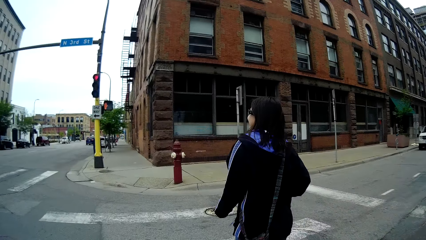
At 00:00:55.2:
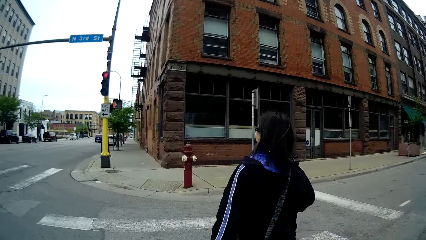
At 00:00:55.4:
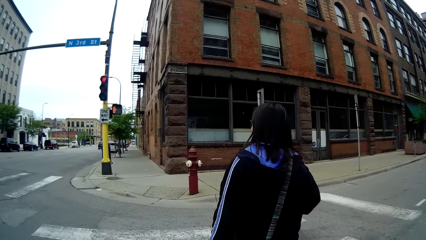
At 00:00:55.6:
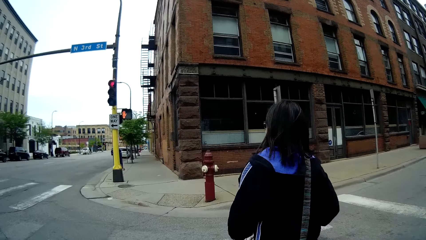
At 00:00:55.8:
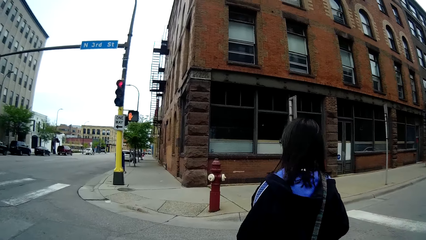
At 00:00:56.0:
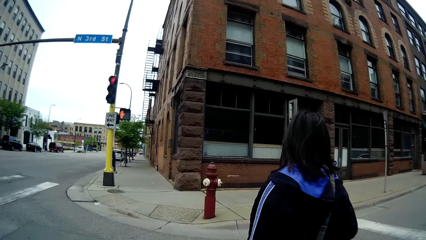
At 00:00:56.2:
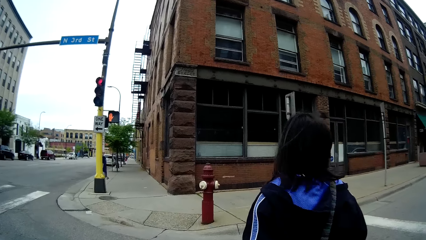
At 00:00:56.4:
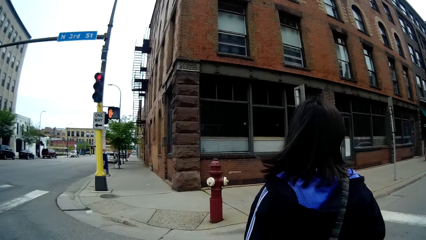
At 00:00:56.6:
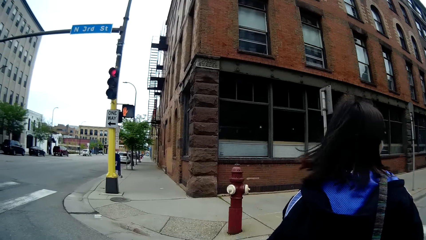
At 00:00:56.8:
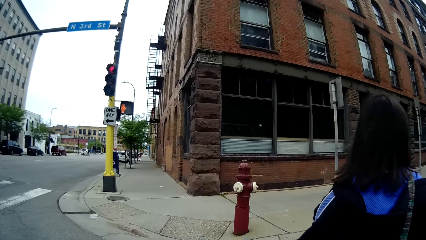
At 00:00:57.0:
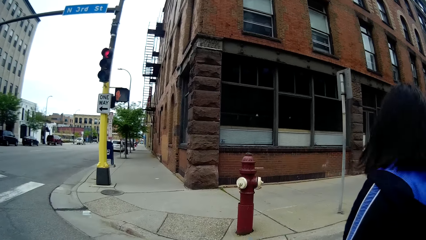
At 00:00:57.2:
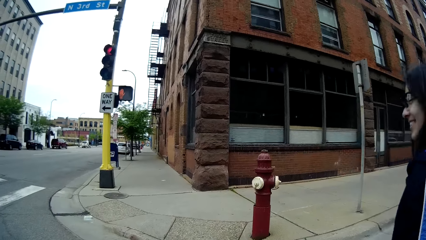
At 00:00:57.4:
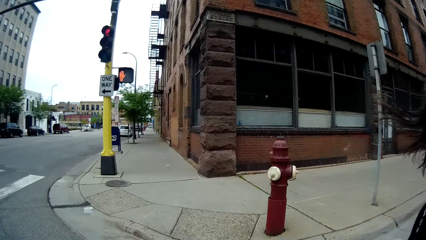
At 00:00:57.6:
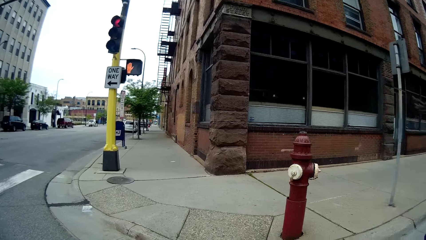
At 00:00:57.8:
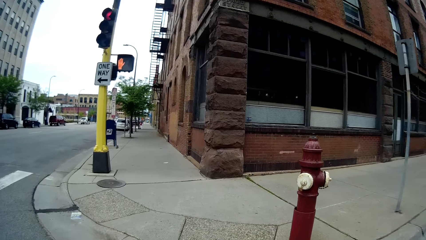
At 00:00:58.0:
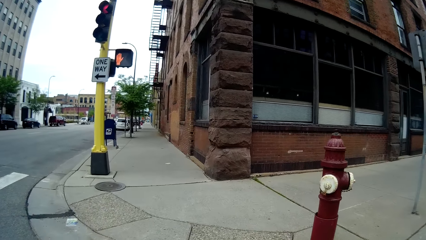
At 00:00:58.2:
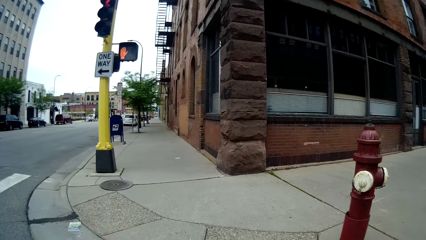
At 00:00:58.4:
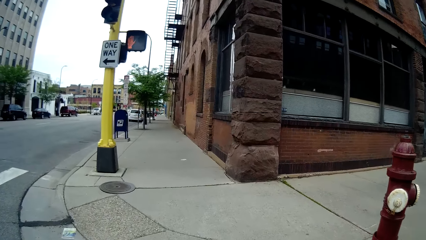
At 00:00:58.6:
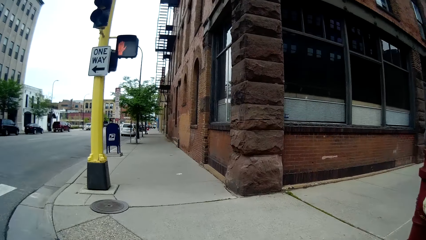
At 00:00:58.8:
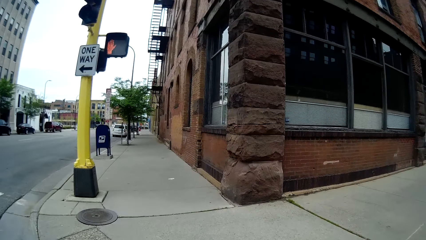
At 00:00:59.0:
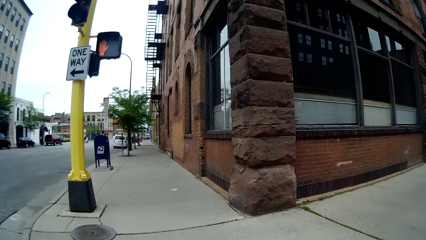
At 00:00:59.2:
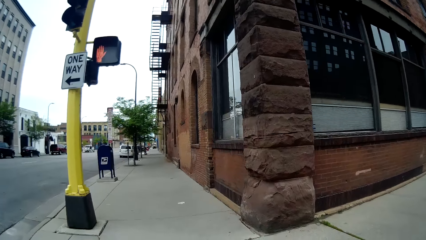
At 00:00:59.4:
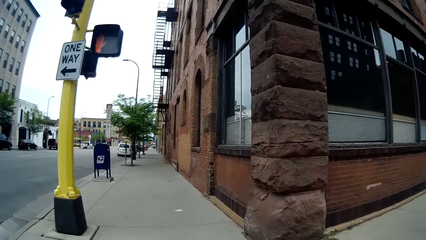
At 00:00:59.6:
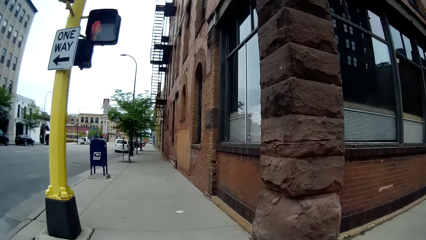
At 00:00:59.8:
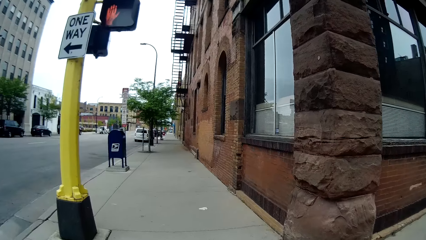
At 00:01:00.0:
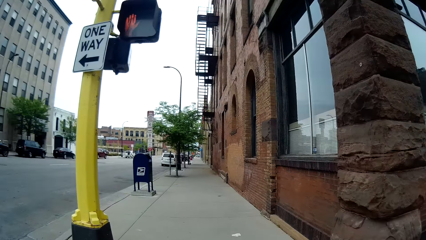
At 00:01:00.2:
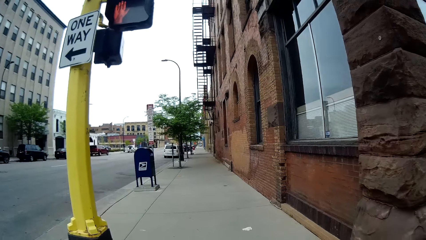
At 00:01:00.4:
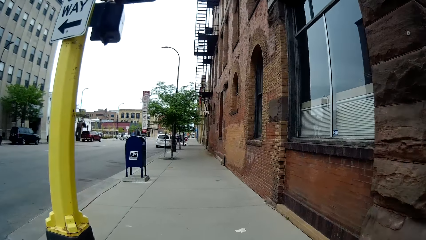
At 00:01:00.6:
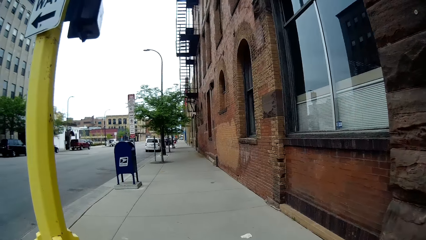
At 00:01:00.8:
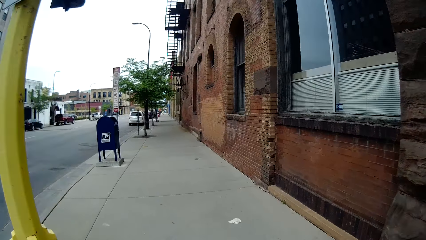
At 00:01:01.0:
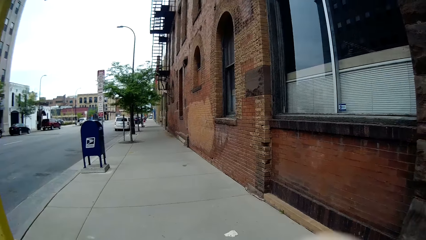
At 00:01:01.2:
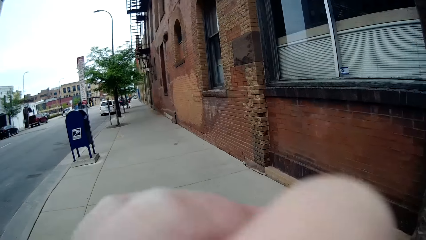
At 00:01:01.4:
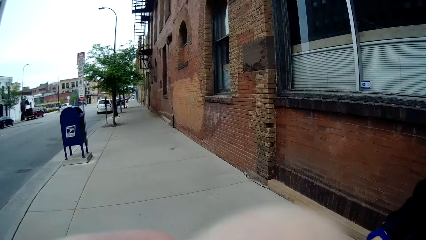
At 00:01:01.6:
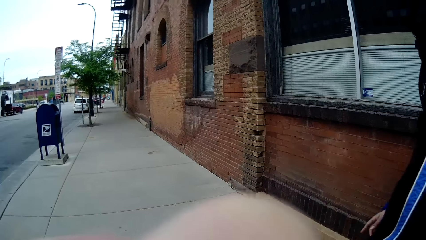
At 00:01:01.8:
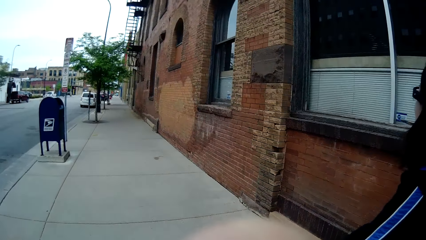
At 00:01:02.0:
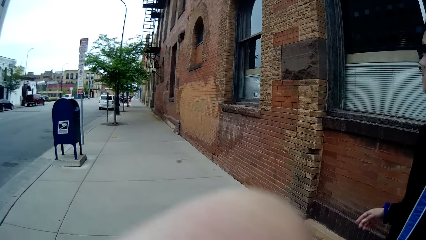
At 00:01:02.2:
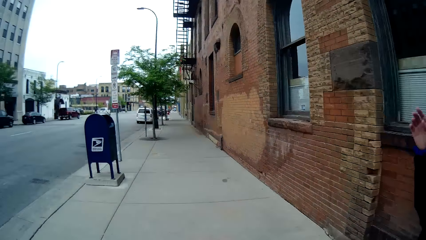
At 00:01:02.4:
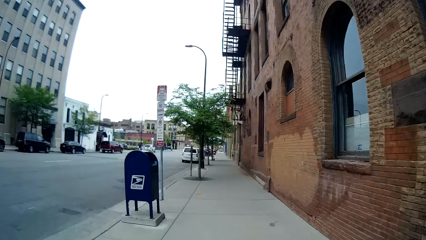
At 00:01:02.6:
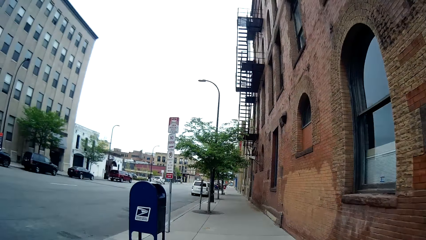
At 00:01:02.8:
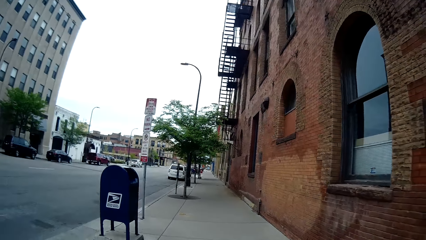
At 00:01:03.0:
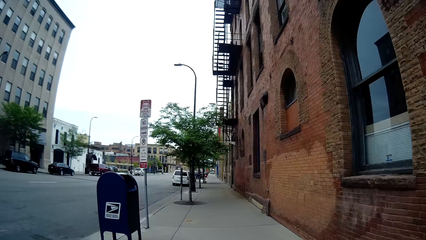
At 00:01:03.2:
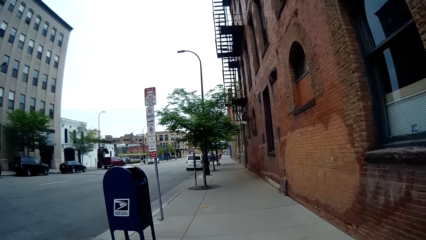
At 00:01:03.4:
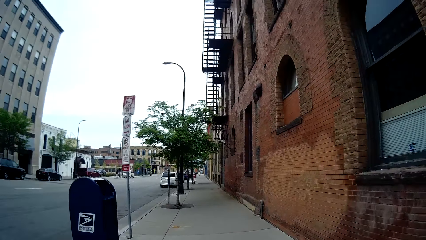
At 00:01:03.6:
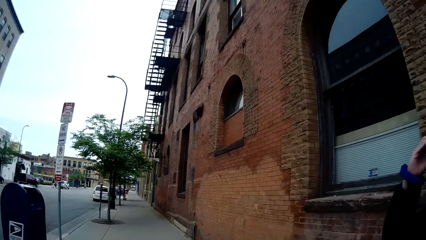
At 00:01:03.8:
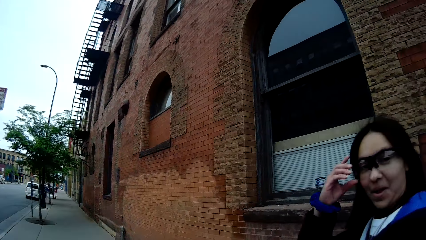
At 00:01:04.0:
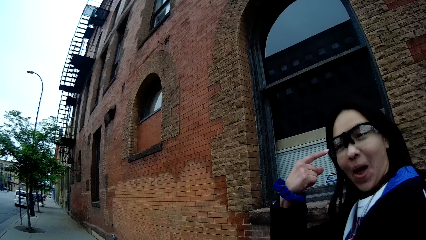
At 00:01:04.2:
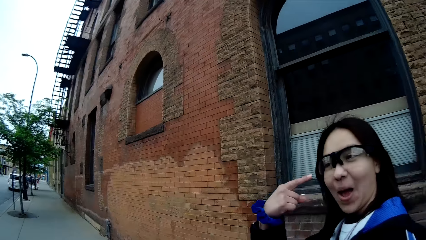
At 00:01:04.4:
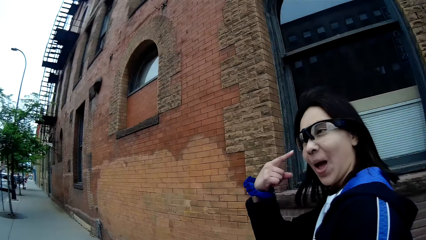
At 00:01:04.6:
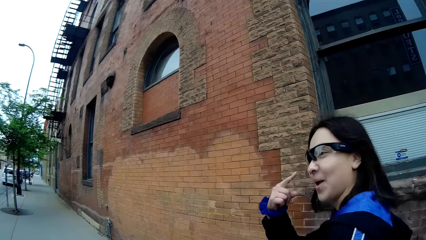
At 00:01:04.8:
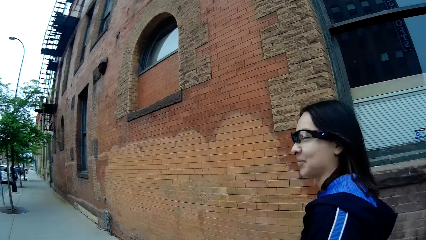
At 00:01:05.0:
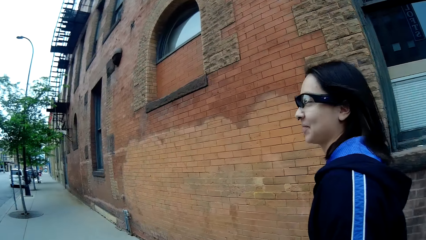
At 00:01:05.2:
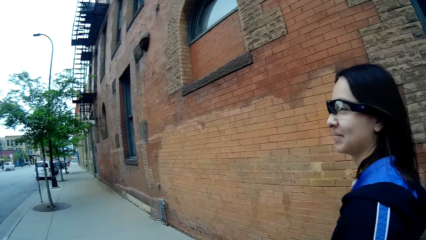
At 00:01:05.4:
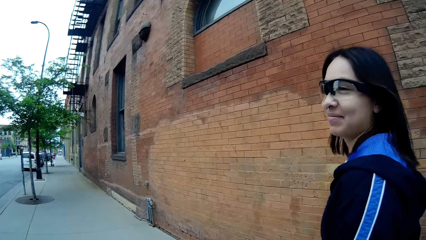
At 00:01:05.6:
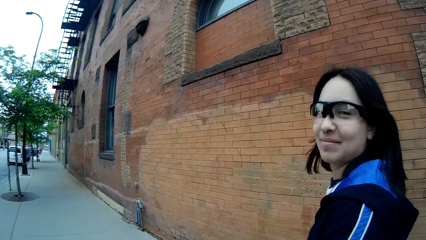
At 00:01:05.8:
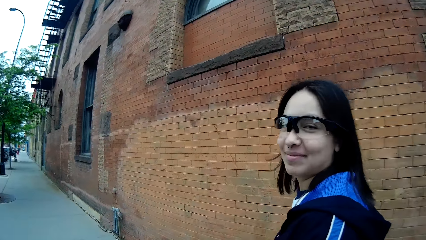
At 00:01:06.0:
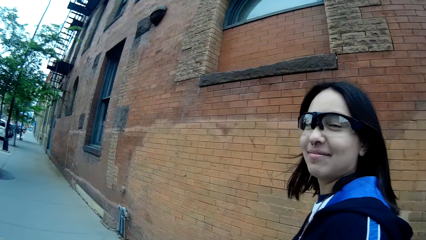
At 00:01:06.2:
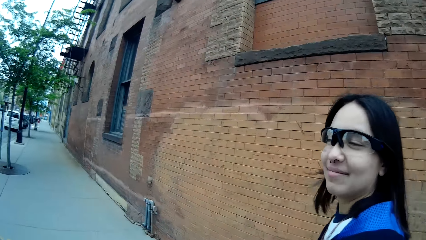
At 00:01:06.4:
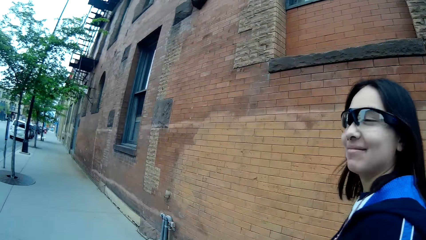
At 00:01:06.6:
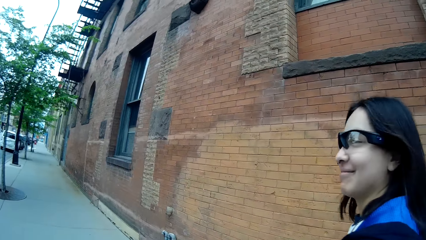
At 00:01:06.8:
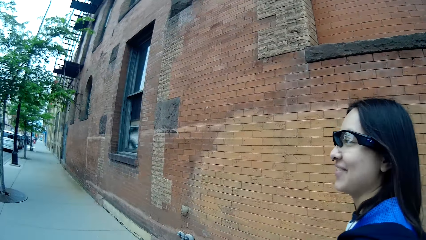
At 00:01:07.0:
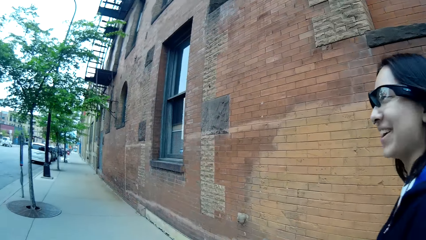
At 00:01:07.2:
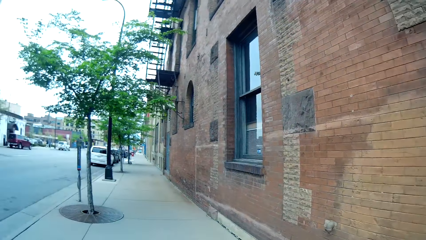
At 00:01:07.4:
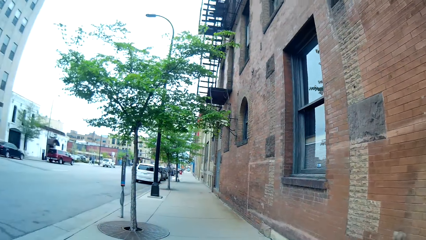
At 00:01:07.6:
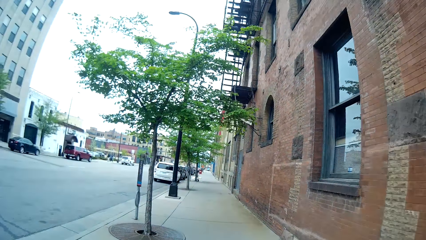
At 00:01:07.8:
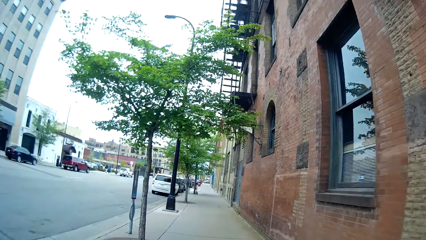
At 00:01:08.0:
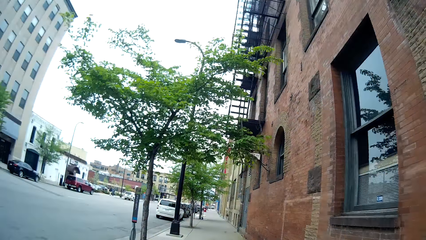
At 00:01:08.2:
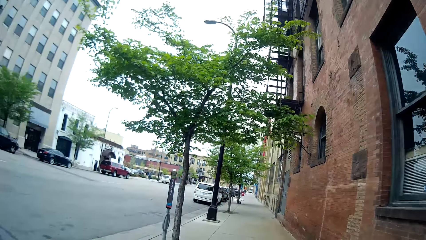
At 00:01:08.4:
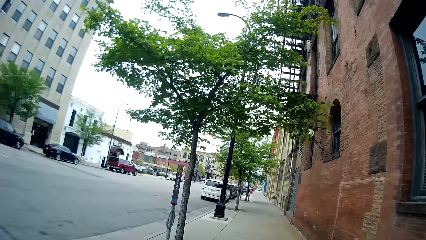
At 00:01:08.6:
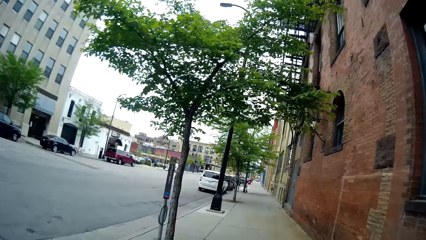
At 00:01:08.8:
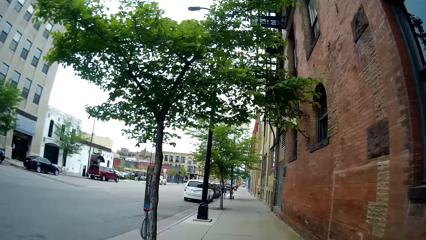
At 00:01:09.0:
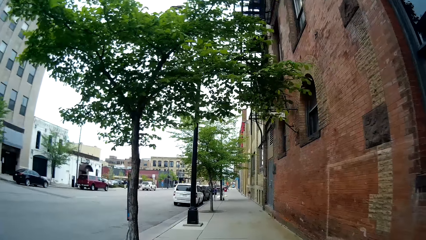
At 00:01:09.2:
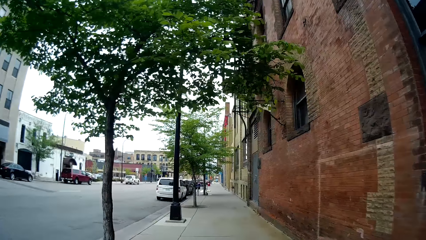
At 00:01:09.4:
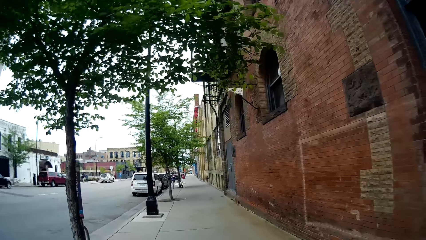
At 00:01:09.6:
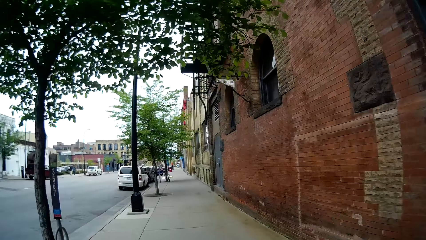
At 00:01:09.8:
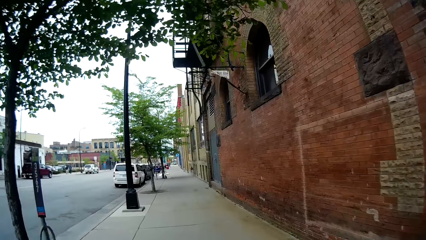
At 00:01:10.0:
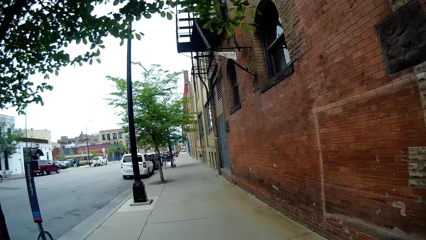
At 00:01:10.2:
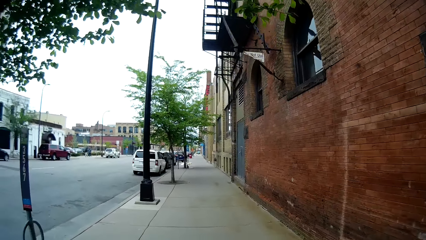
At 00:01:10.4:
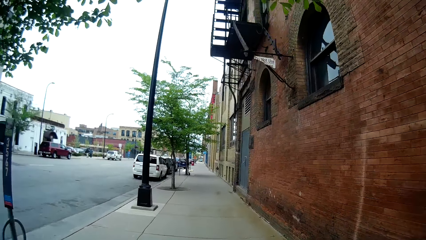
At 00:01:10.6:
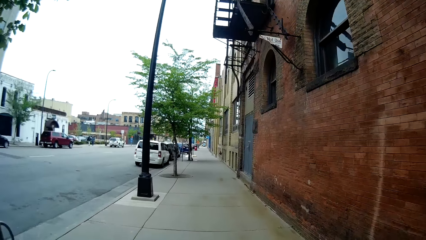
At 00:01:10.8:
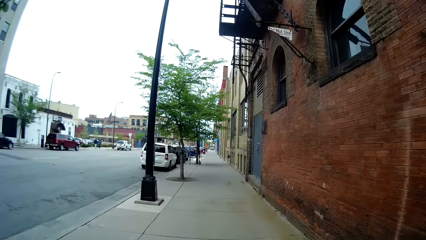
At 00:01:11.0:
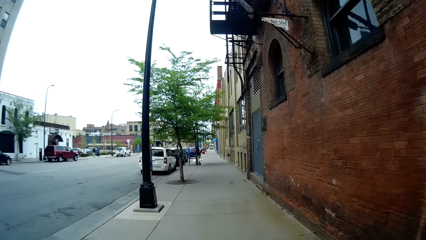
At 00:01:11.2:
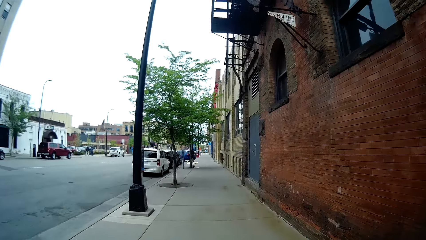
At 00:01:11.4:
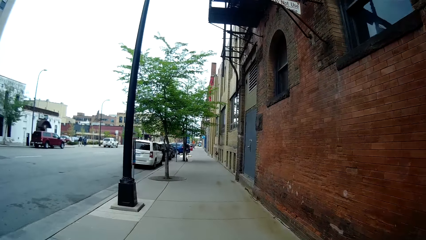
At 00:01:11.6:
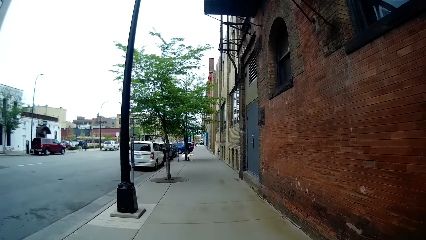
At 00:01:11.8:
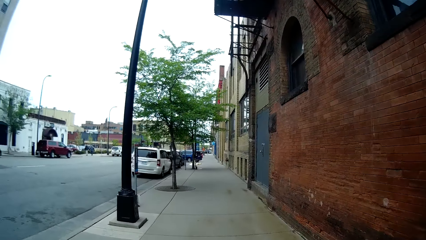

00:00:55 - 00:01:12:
A woman adjusts her glasses with her right hand. The woman points her finger to her head. The woman converses with the camera wearer.
